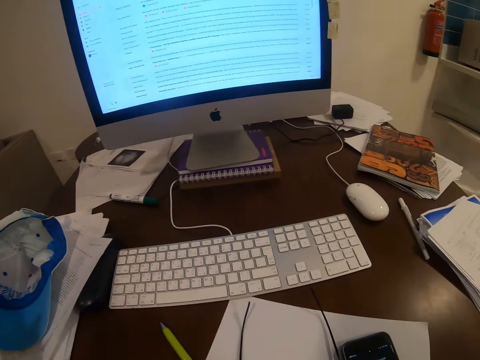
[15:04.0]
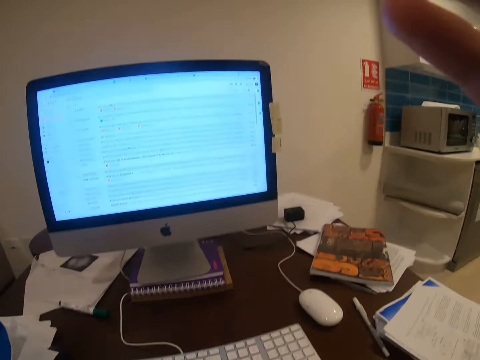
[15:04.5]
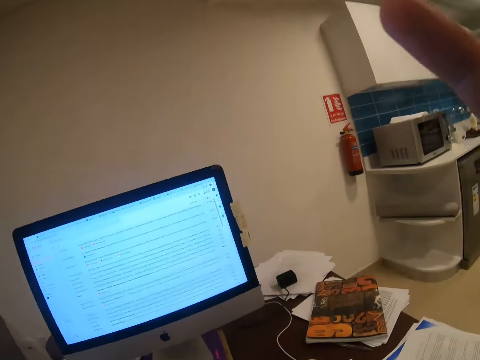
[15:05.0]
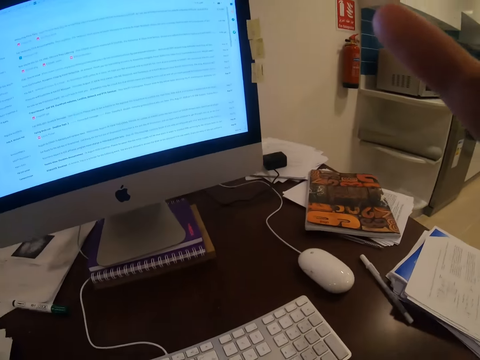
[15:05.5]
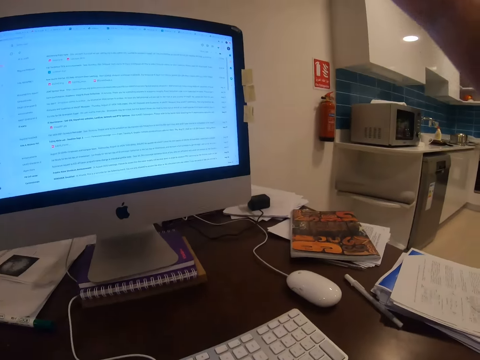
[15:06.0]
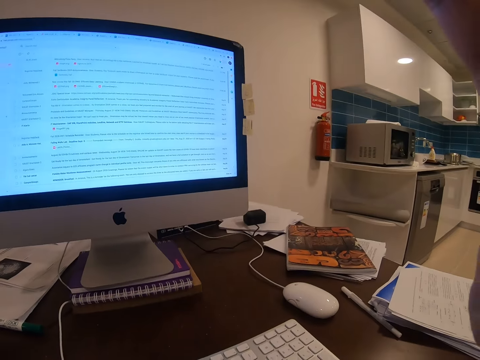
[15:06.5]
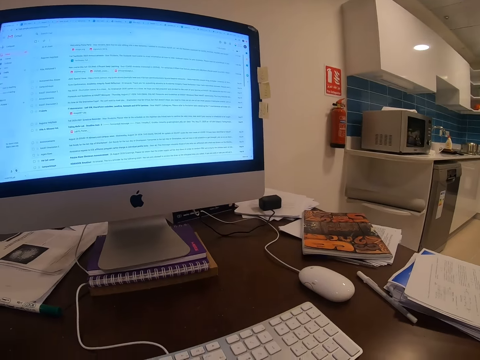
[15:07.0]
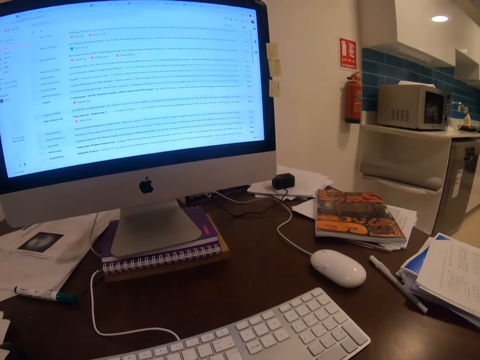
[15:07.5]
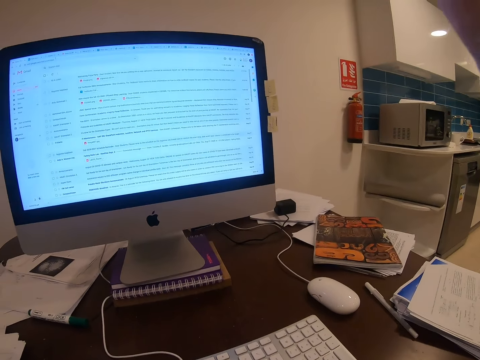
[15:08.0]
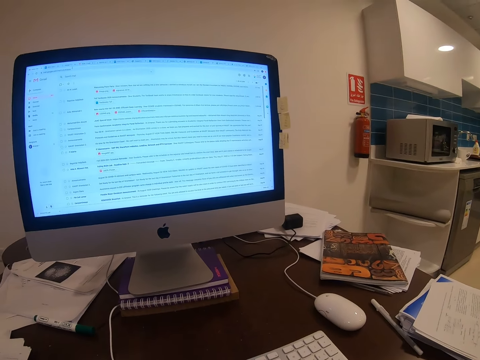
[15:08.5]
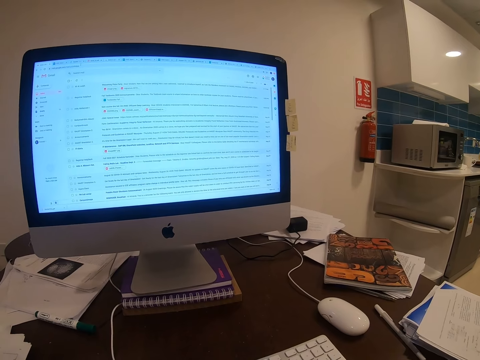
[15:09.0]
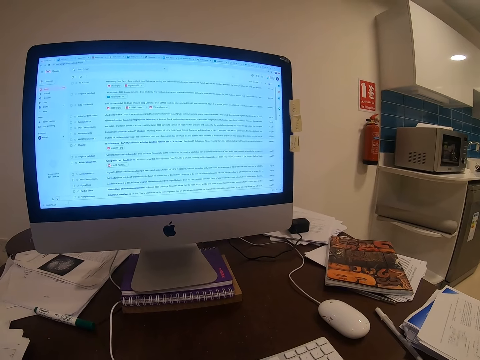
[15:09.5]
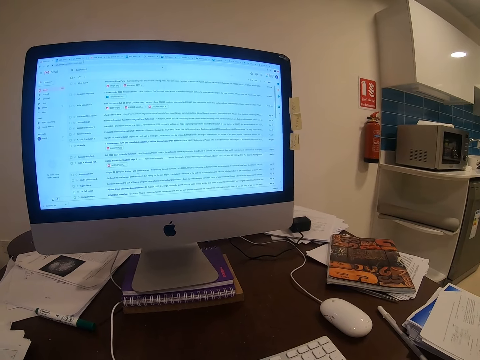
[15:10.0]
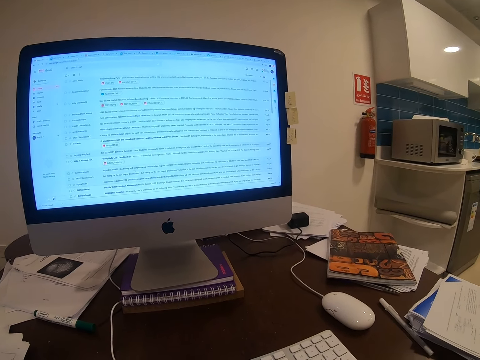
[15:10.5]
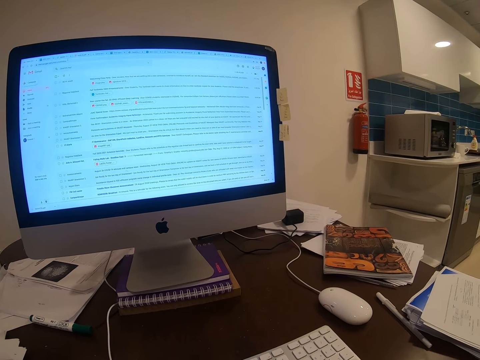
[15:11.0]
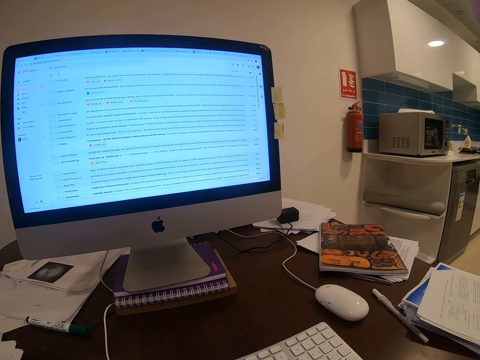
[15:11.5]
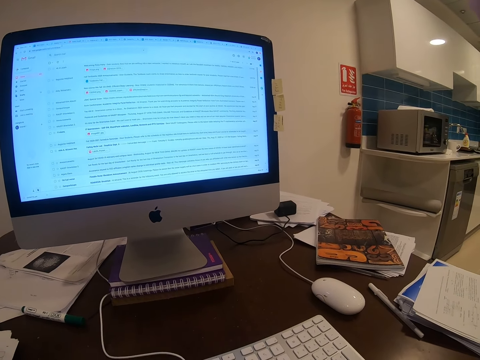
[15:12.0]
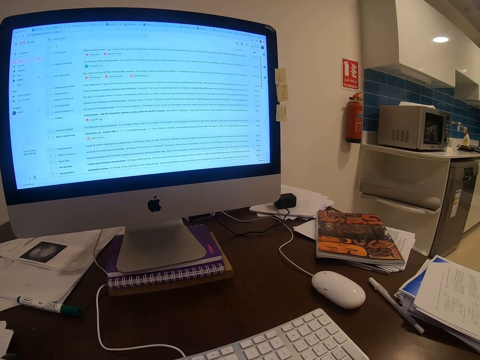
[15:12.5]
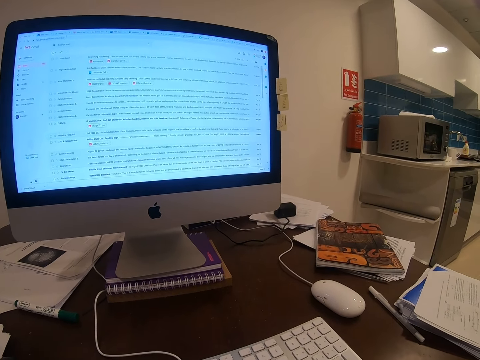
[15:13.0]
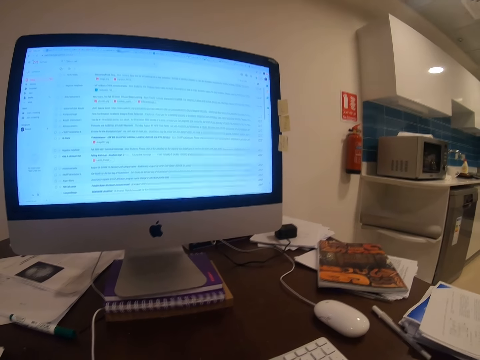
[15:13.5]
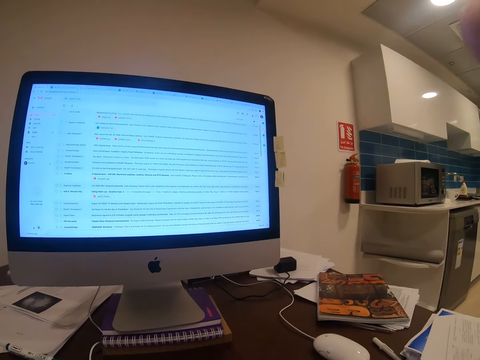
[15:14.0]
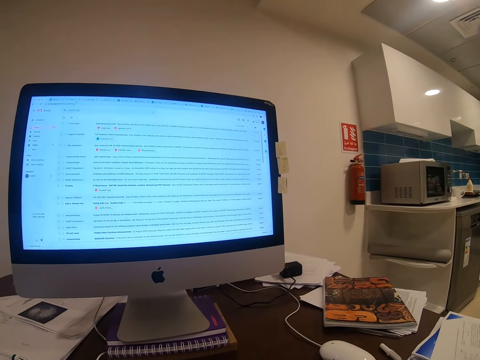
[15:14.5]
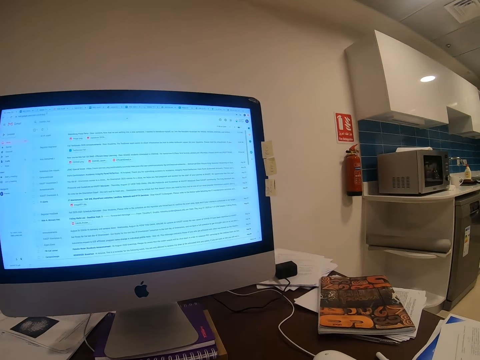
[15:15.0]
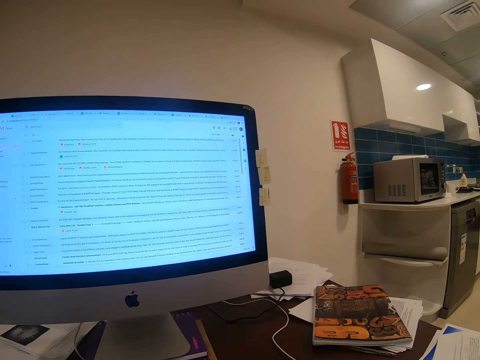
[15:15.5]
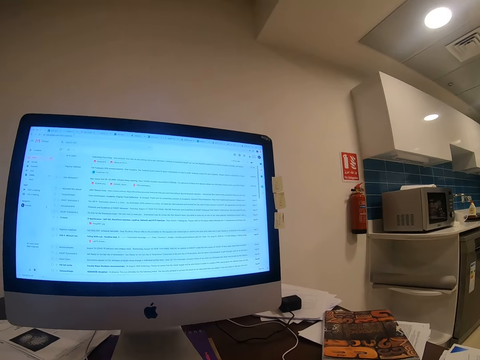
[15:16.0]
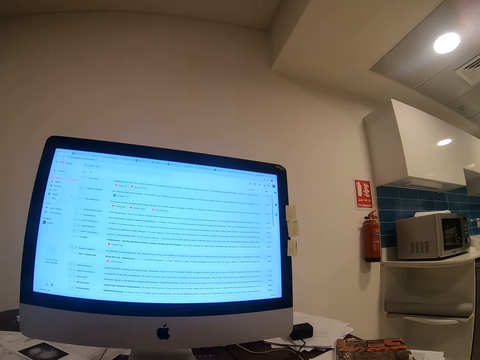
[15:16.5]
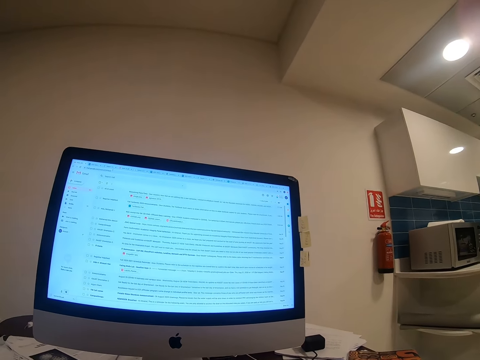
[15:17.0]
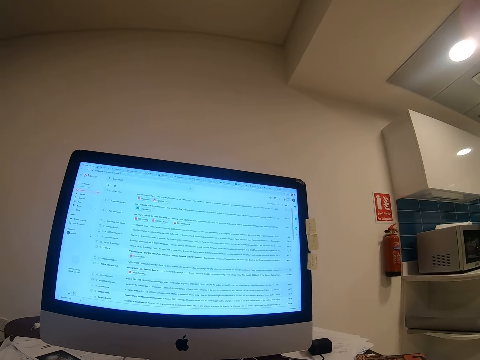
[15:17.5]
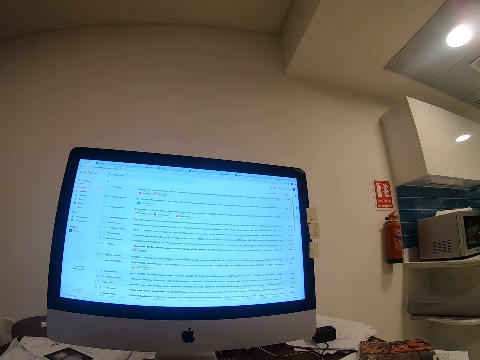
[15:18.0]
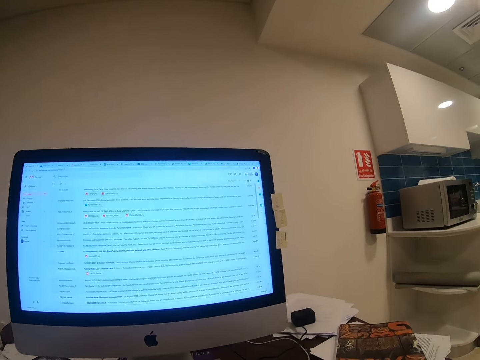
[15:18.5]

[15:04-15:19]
The camera wearer places the cap on the sheet of papers. They adjust the camera. They use the phone.

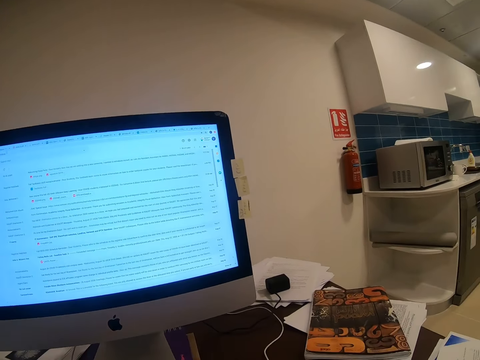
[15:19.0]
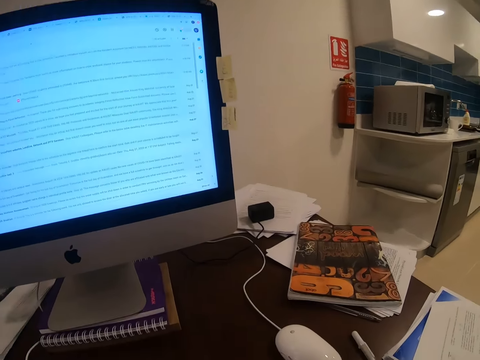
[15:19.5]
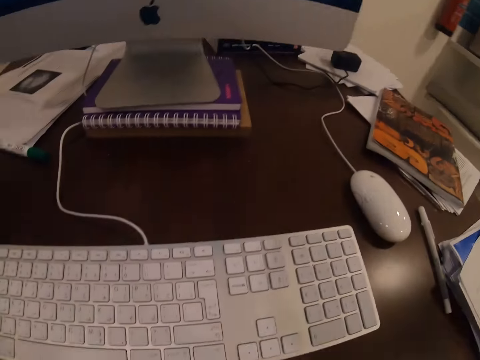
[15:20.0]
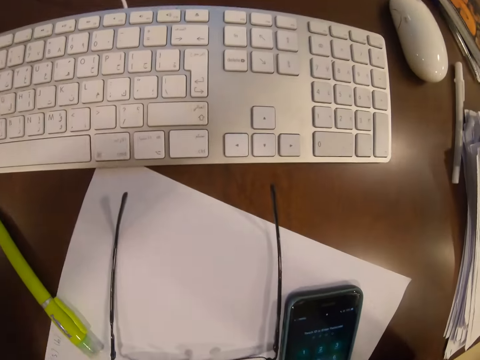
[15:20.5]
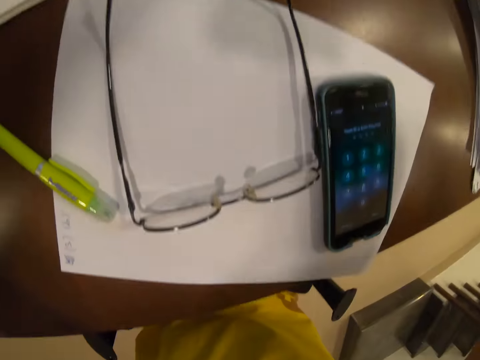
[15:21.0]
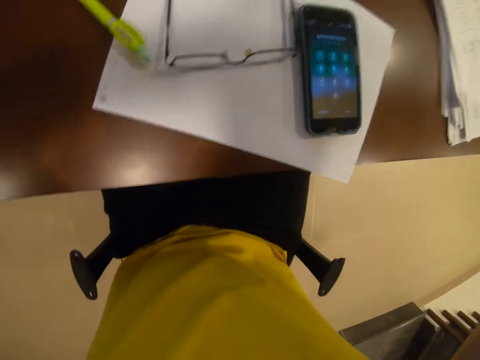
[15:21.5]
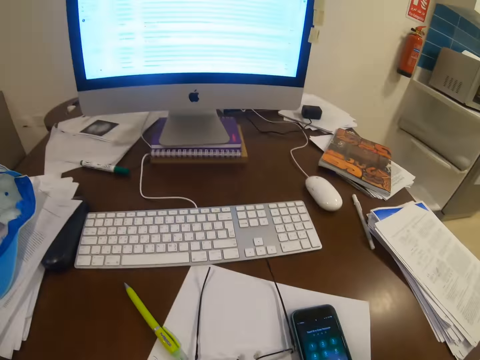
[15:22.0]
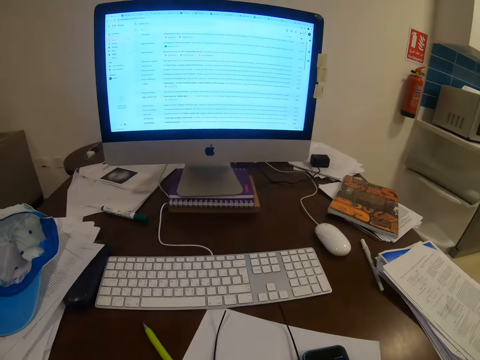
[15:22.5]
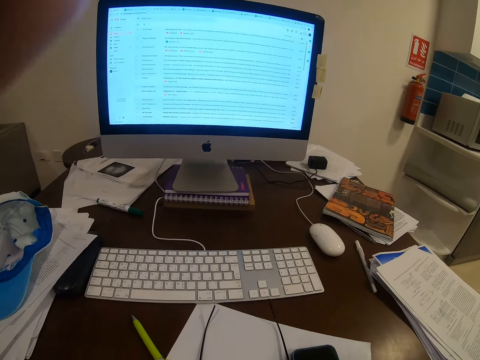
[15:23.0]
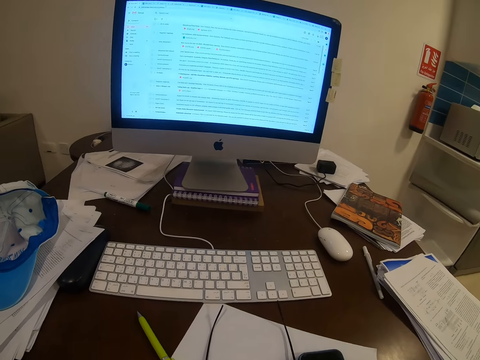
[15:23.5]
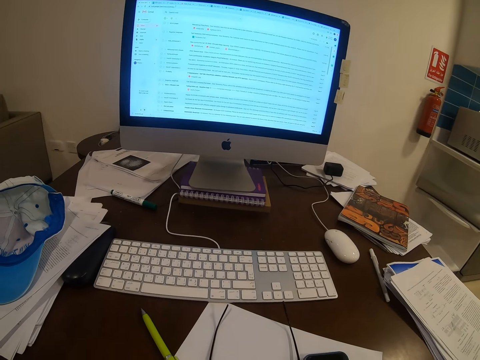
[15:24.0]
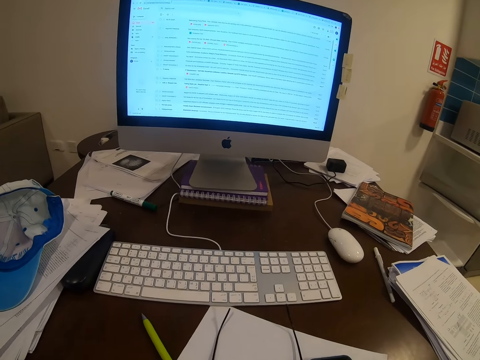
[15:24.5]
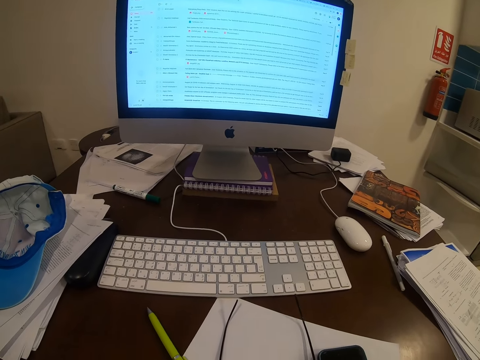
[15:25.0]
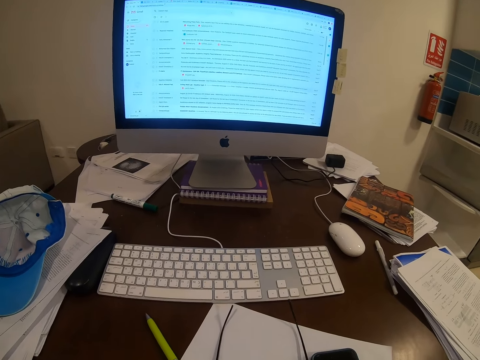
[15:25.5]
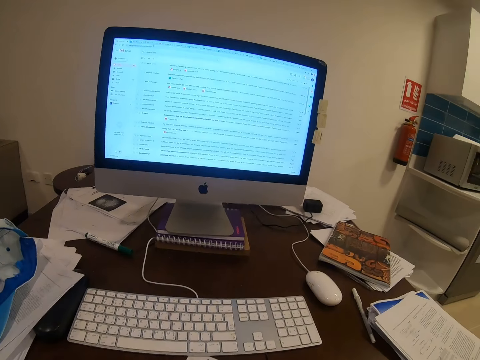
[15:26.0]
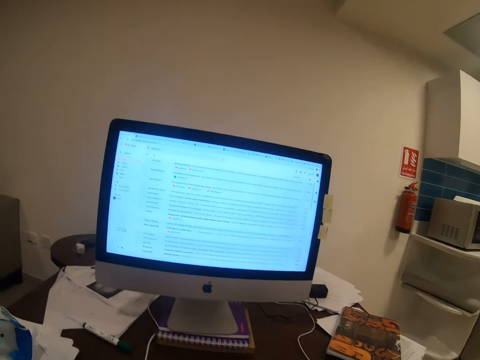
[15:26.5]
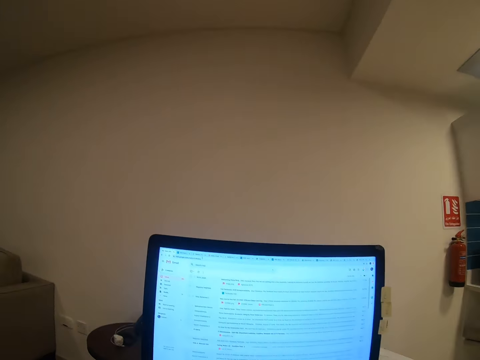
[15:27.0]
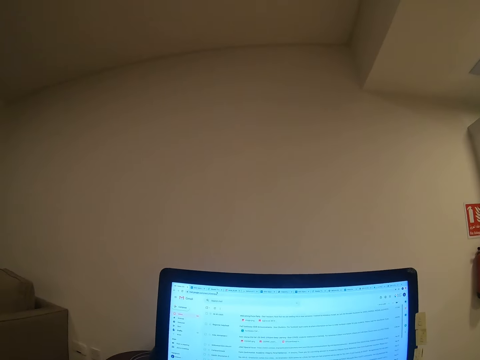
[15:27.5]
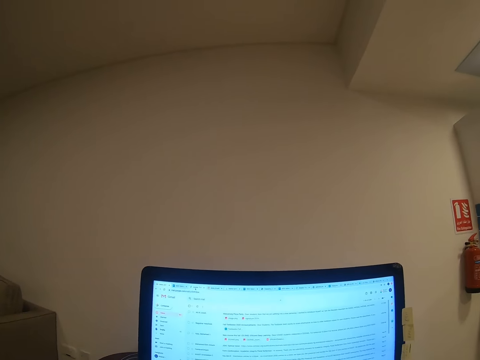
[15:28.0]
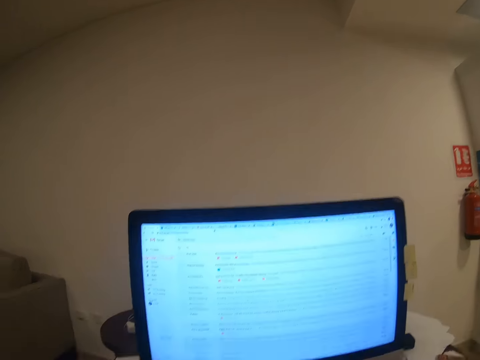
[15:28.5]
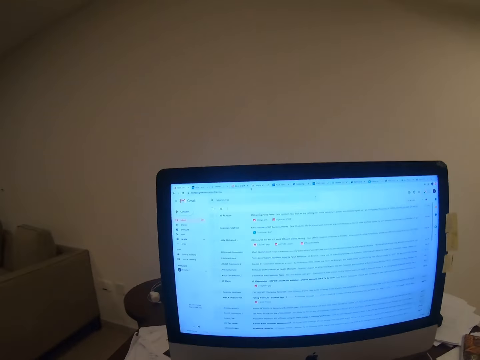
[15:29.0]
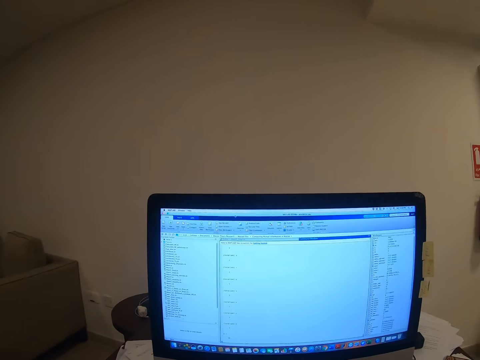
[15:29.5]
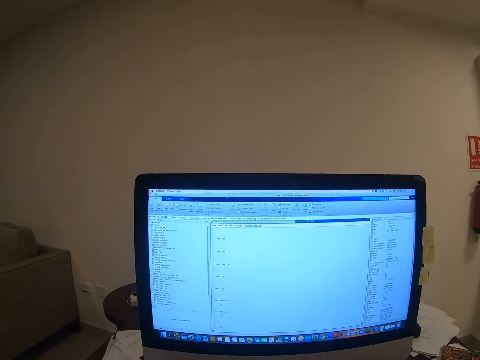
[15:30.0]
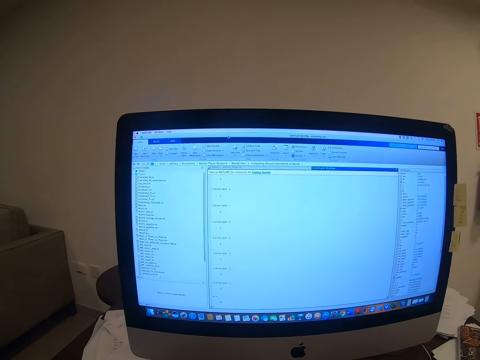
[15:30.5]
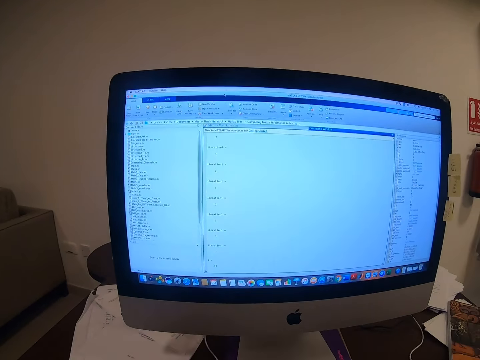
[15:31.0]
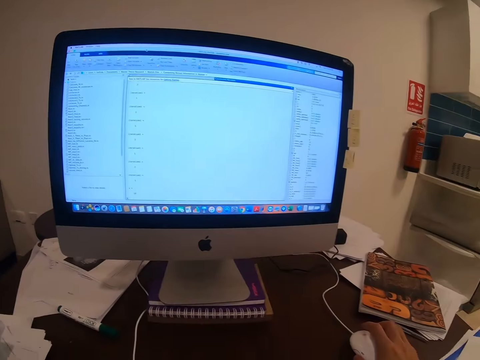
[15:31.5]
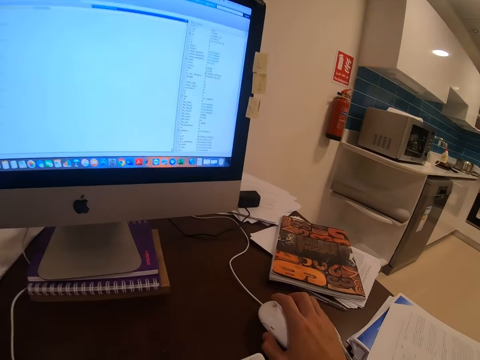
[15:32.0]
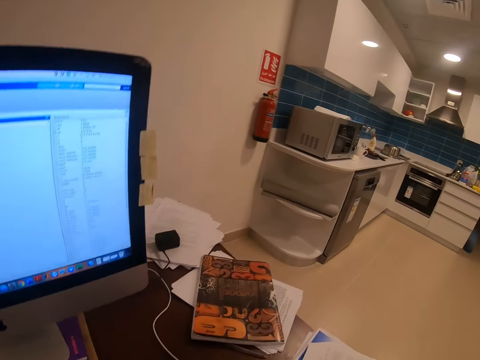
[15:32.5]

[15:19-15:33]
The camera wearer looks around. They use the computer.
